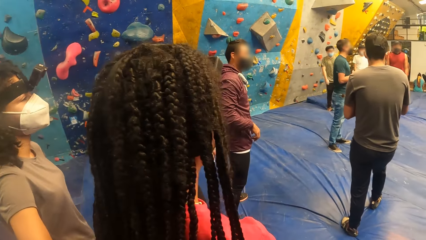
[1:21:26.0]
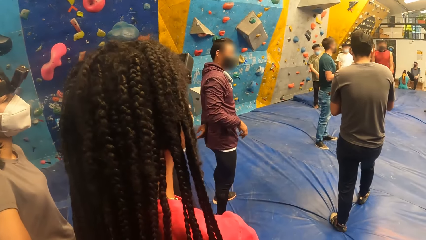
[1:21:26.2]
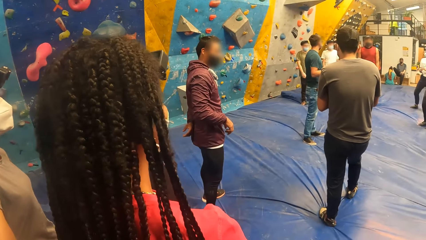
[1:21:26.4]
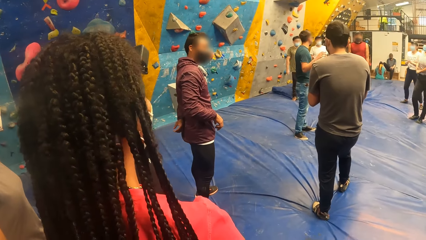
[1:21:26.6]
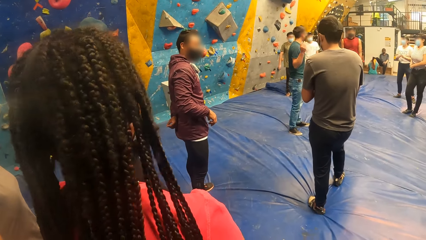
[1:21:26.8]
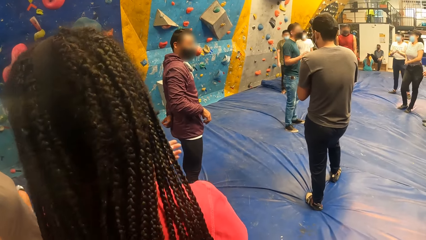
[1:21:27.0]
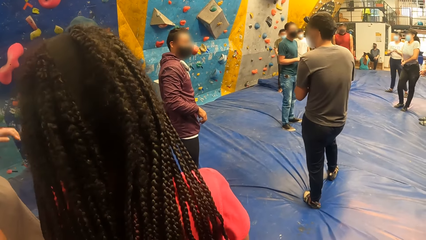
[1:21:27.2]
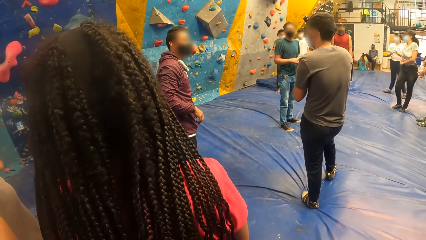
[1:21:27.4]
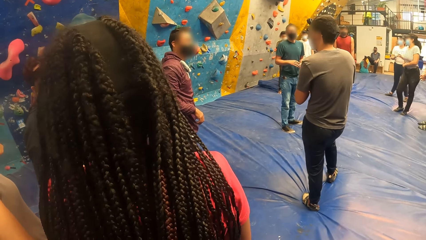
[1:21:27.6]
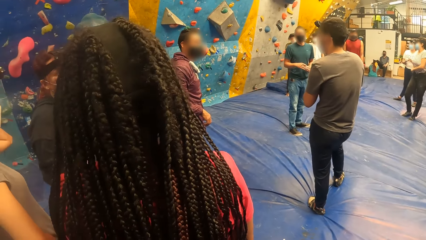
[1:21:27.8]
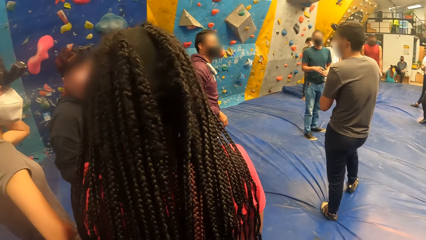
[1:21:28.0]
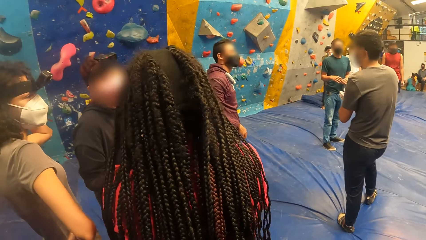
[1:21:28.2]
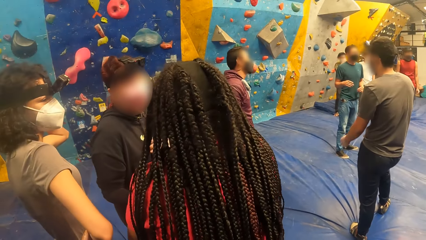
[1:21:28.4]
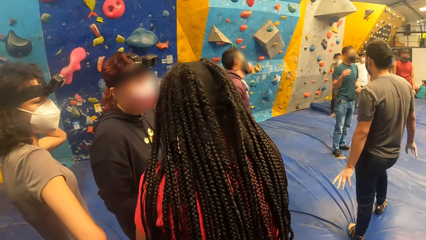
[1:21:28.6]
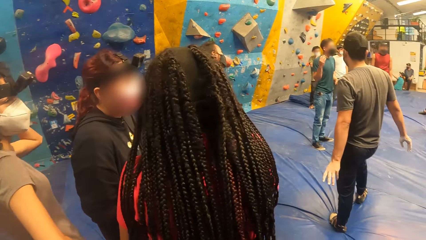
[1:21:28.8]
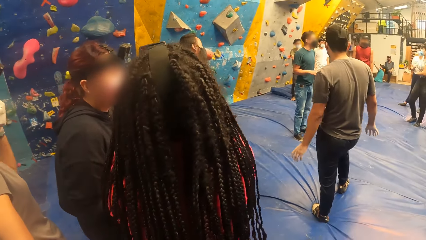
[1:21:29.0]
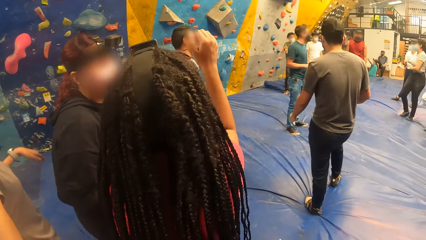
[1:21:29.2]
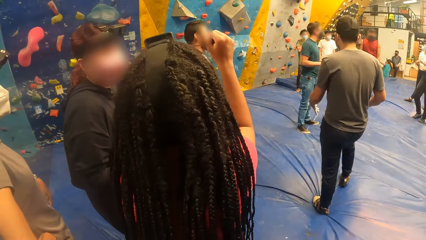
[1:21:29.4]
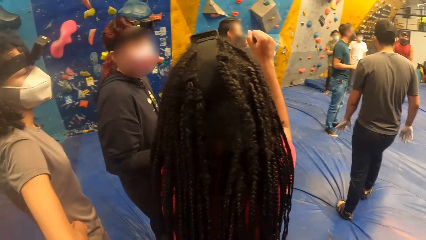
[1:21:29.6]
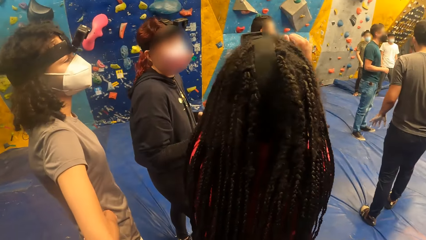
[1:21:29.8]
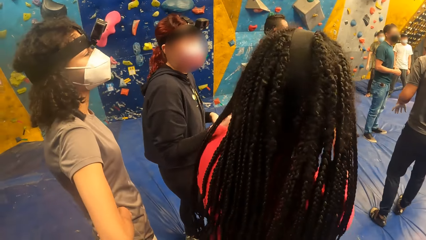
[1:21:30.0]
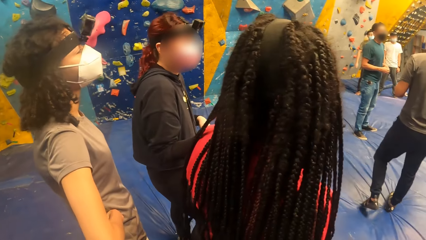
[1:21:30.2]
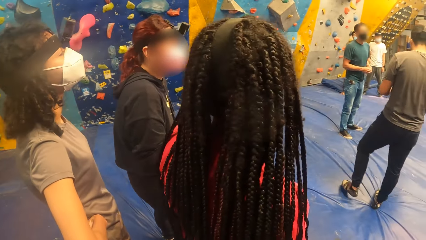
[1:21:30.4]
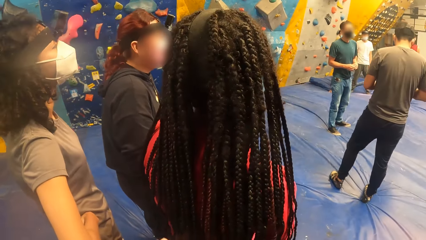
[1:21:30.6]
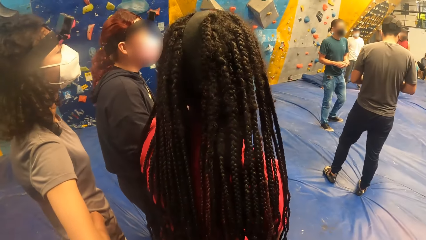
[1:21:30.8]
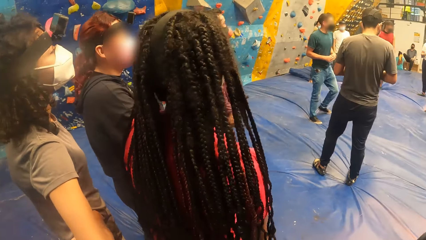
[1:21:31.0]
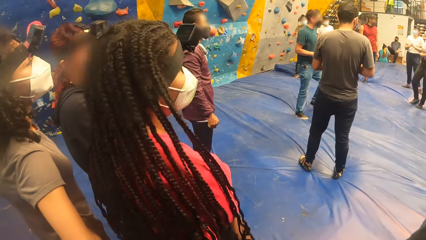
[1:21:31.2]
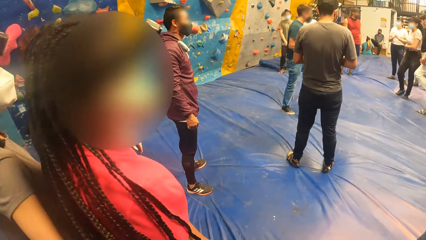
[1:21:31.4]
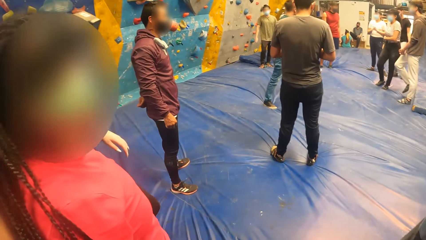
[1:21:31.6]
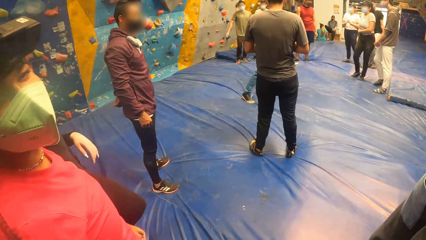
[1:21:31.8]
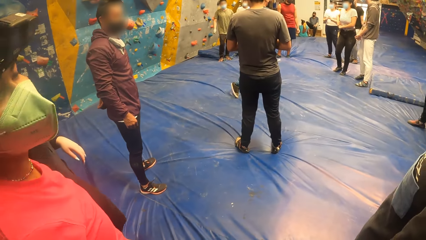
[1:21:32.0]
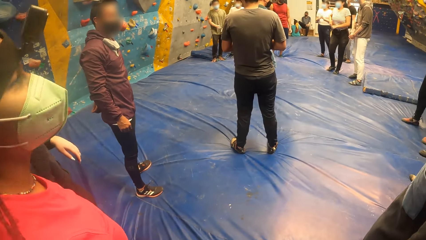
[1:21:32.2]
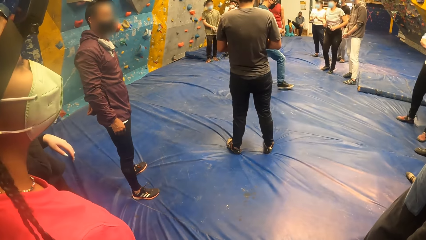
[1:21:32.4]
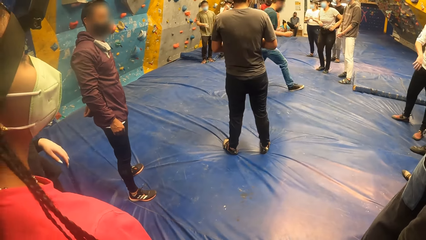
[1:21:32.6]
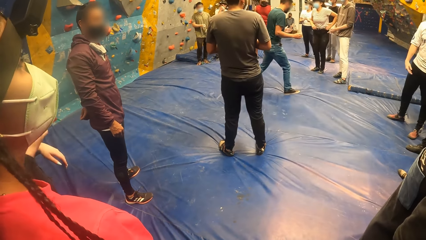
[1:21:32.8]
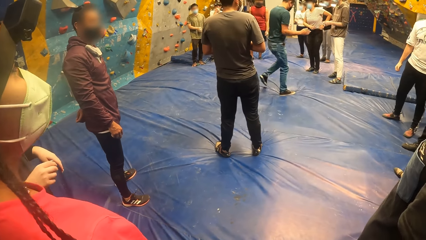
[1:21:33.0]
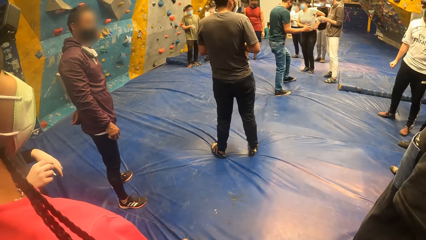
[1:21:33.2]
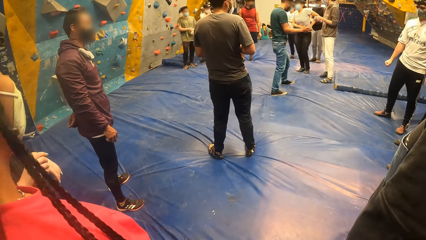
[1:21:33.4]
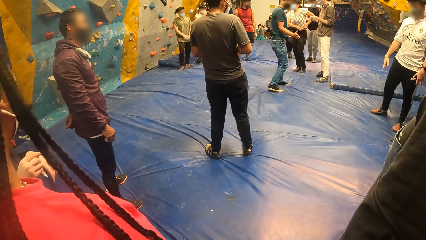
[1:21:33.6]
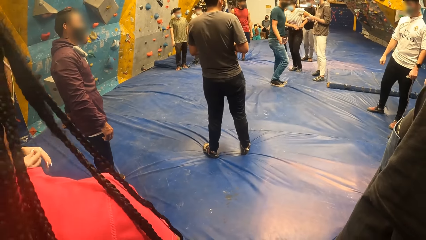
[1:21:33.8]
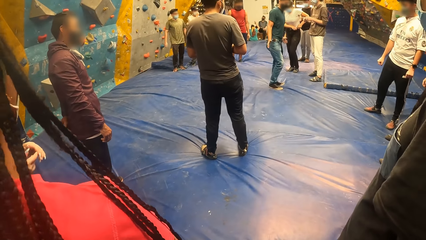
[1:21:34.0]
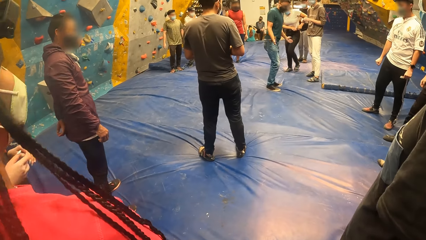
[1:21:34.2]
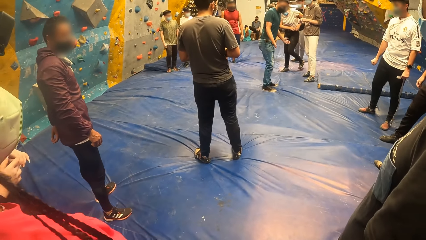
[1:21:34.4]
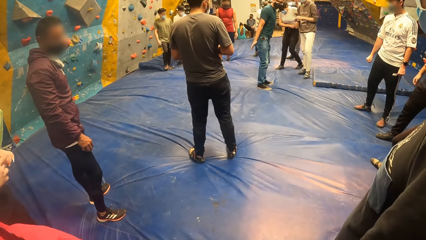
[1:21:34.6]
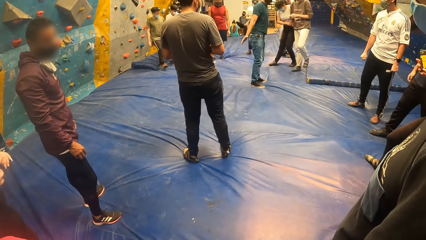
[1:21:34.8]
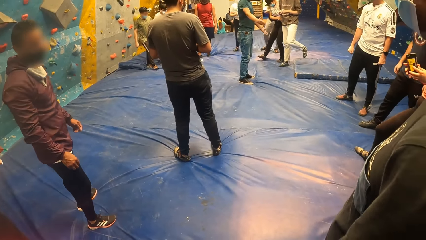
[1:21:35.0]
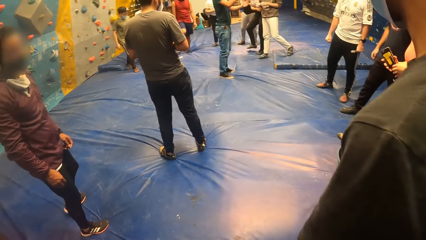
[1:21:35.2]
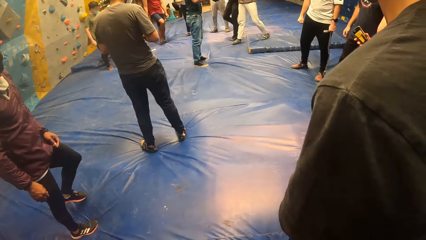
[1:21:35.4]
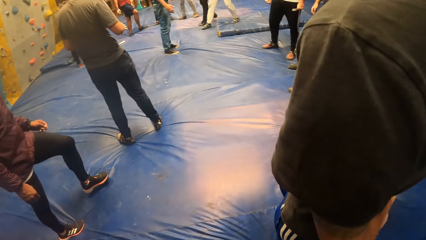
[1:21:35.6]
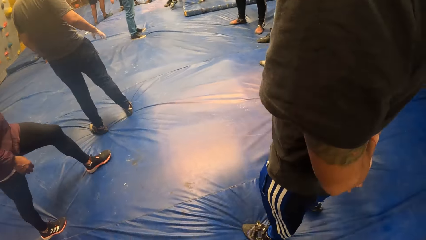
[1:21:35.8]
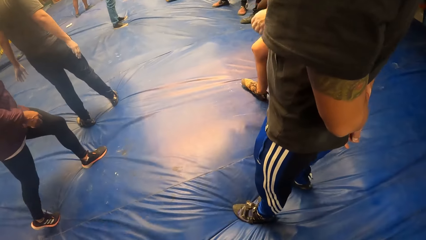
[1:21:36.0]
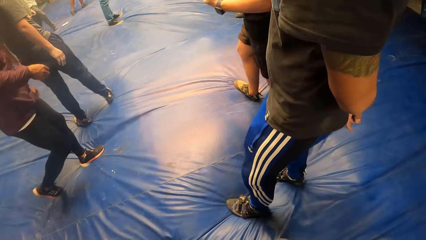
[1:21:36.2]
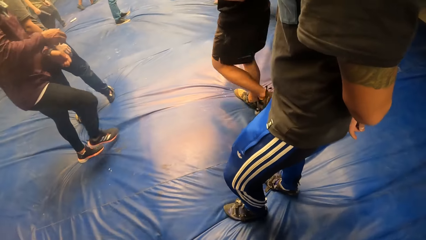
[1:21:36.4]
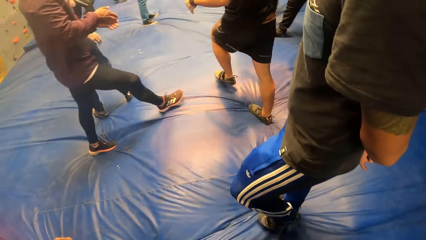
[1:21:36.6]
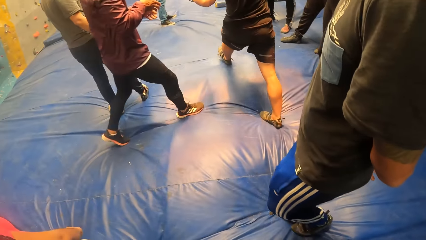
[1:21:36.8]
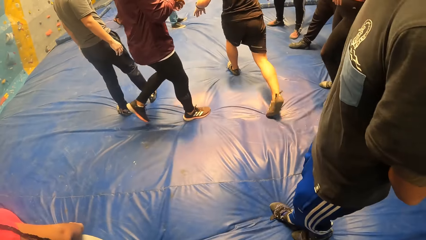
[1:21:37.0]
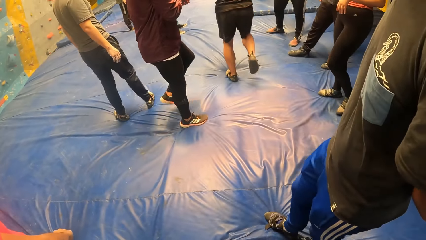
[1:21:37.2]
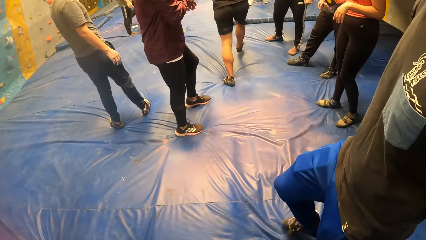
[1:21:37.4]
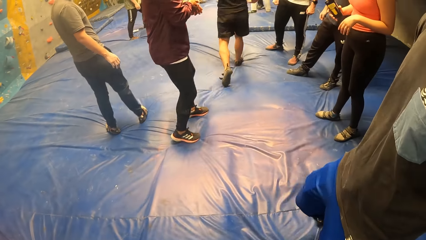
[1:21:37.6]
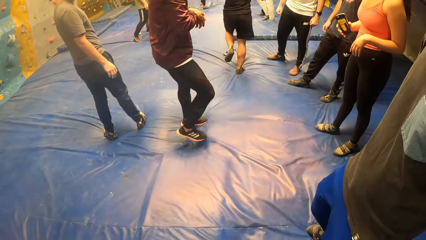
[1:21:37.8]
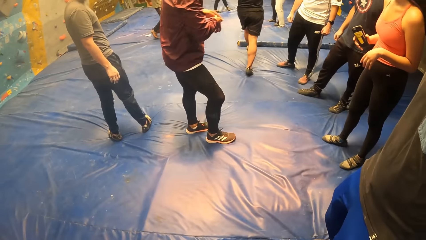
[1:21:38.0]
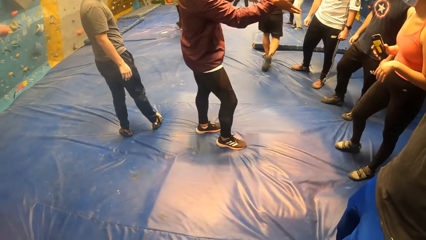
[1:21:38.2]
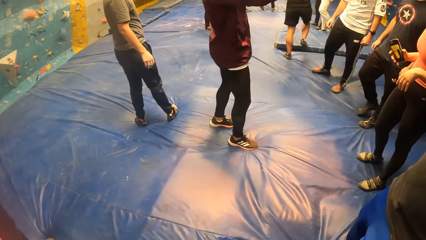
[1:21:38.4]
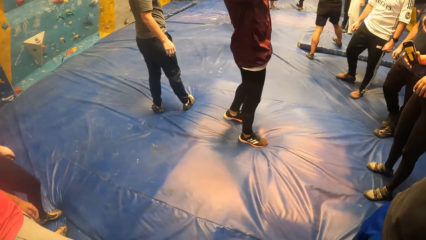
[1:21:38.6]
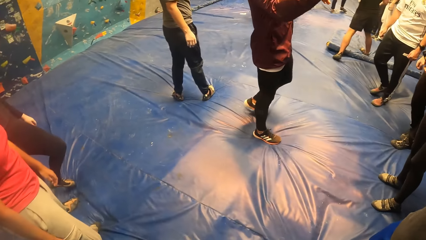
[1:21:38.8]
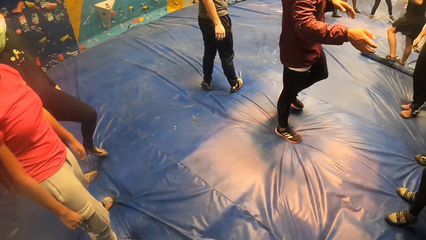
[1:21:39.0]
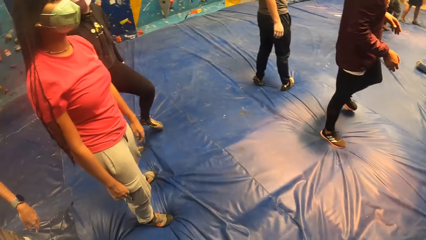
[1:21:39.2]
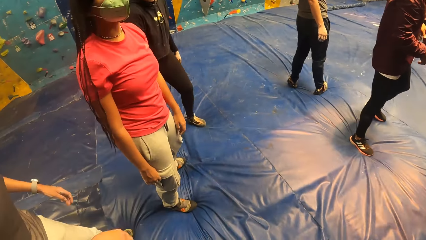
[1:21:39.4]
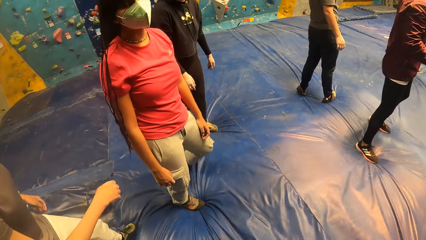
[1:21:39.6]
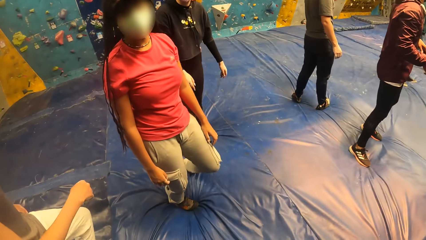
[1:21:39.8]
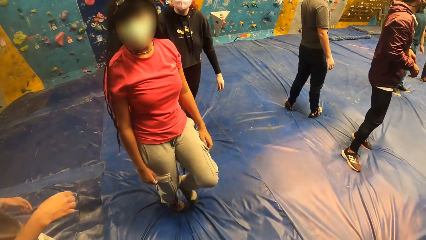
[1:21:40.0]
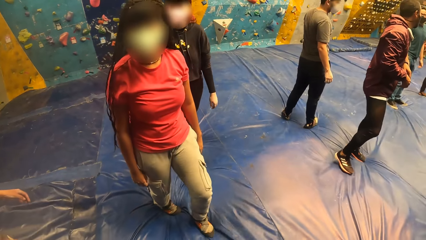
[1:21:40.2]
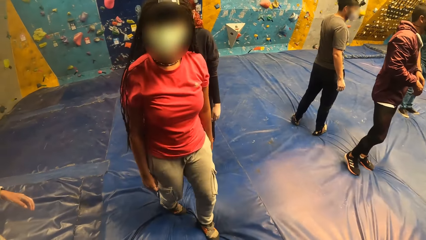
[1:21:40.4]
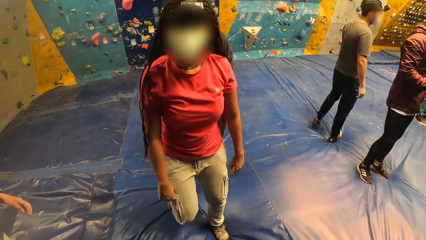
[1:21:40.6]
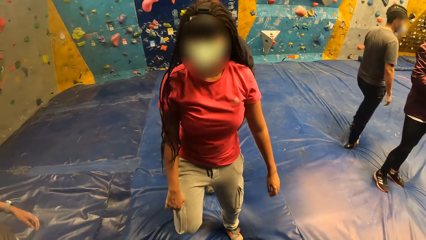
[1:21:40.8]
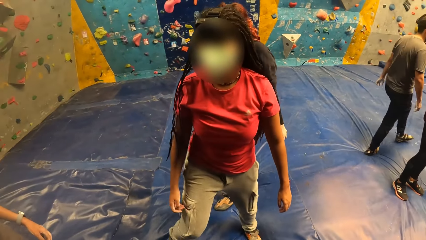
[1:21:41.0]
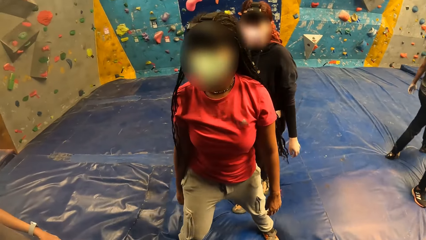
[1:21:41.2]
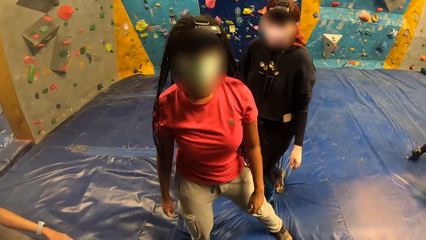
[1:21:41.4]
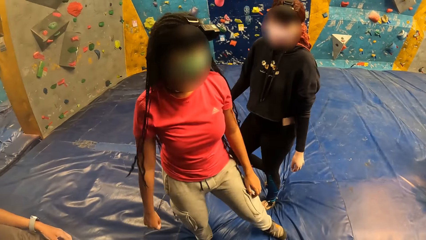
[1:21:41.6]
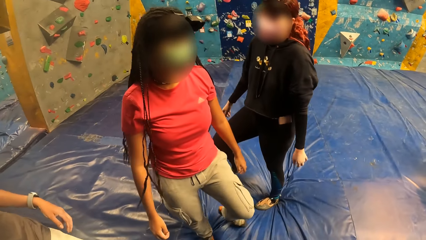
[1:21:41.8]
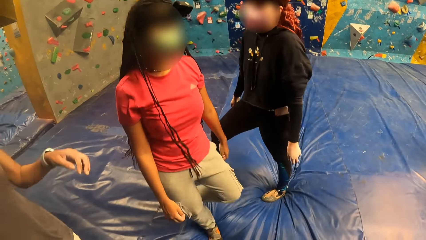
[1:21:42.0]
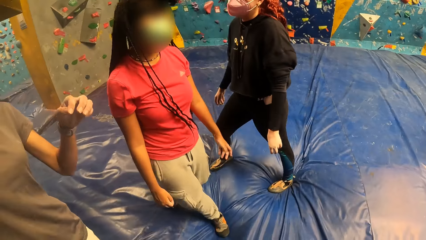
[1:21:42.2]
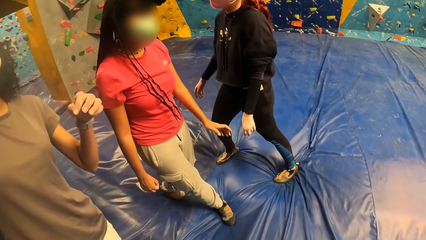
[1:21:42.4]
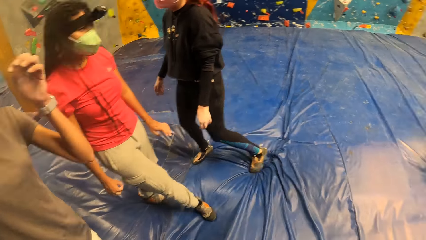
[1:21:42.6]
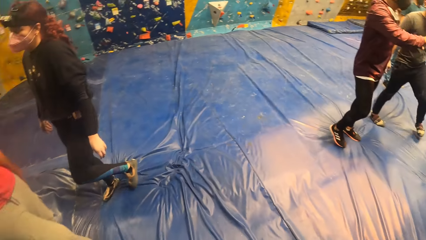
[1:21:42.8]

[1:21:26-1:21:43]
A person moves her body. A woman interacts with another woman. Another person walks around and moves his hand. A third person walks around. A fourth person walks around. The third person moves his hands. A man interacts with the group of people. The first person walks around. A fifth person walks around.
